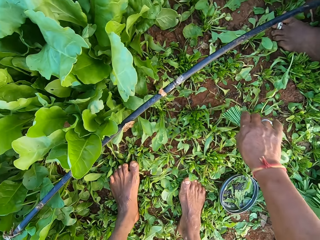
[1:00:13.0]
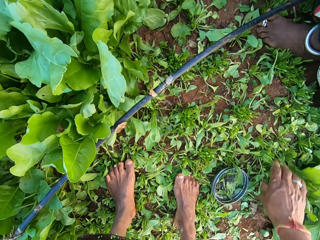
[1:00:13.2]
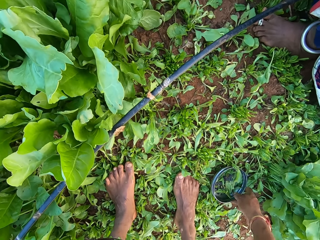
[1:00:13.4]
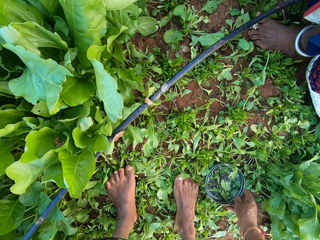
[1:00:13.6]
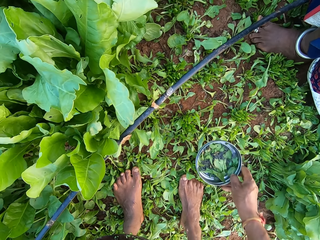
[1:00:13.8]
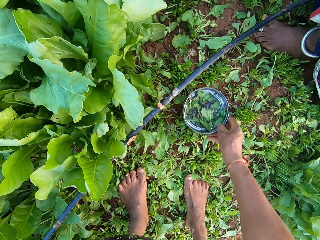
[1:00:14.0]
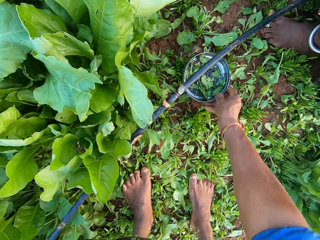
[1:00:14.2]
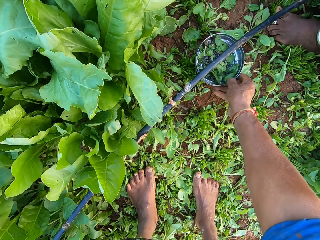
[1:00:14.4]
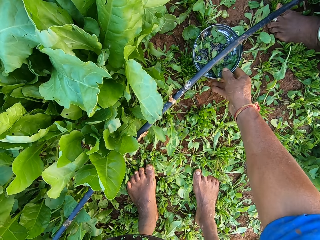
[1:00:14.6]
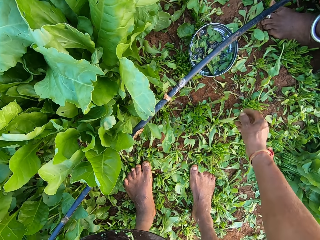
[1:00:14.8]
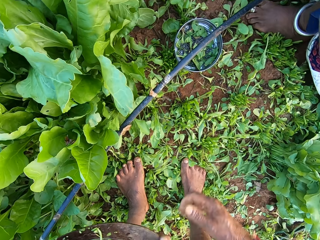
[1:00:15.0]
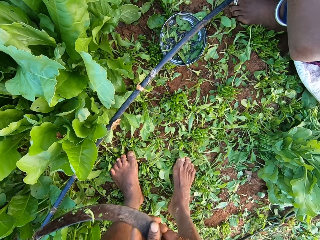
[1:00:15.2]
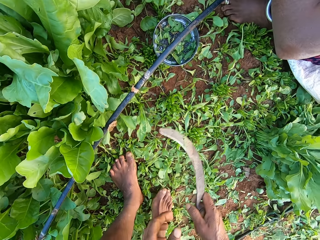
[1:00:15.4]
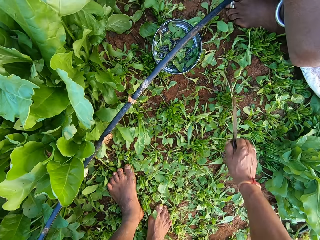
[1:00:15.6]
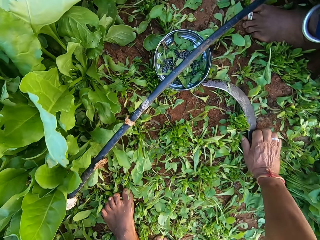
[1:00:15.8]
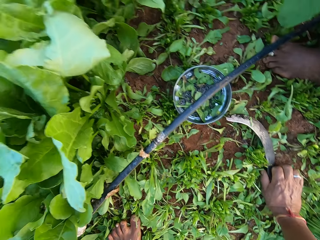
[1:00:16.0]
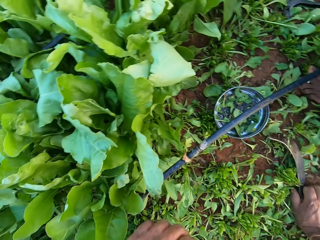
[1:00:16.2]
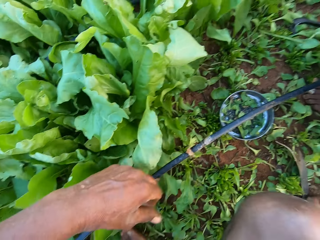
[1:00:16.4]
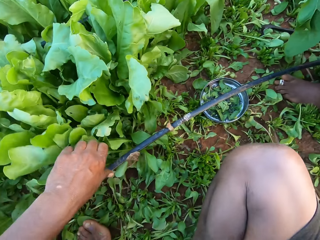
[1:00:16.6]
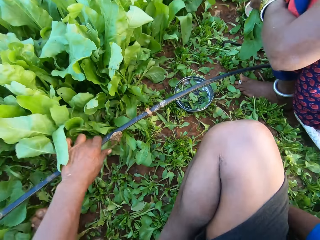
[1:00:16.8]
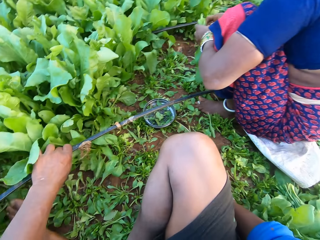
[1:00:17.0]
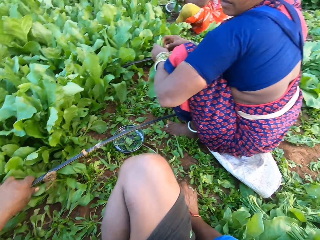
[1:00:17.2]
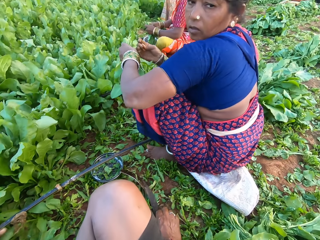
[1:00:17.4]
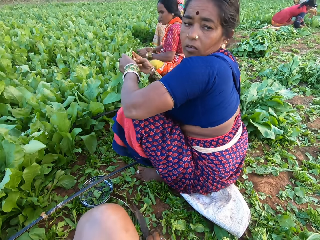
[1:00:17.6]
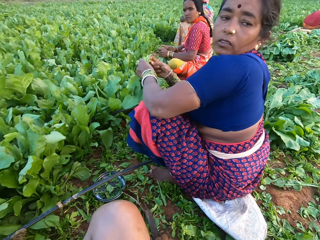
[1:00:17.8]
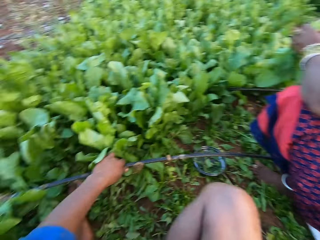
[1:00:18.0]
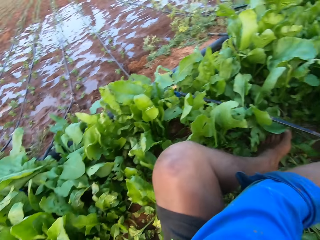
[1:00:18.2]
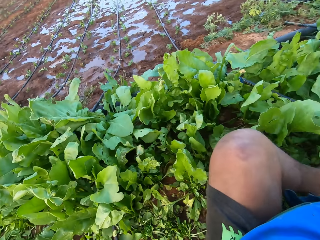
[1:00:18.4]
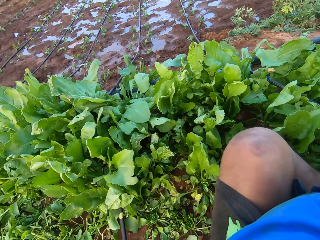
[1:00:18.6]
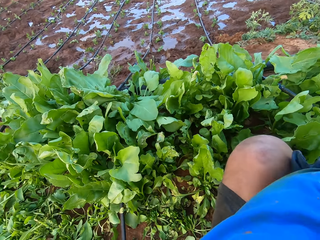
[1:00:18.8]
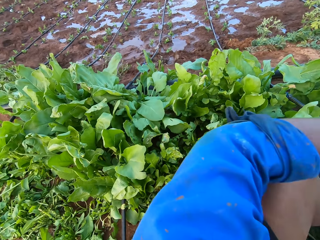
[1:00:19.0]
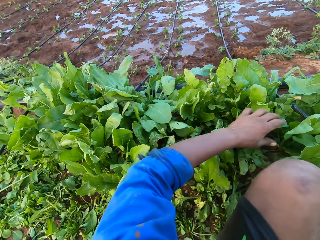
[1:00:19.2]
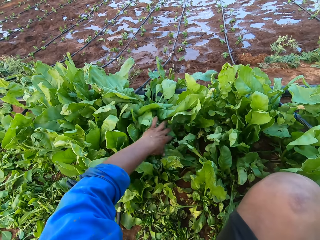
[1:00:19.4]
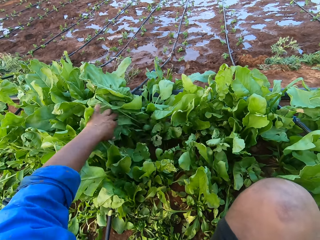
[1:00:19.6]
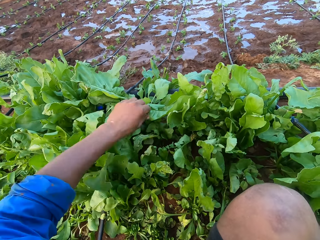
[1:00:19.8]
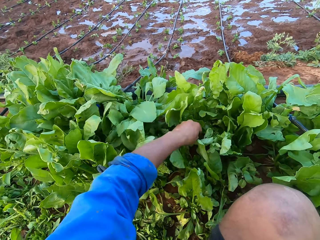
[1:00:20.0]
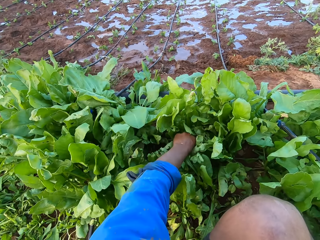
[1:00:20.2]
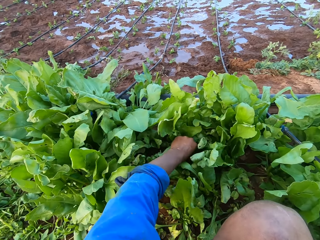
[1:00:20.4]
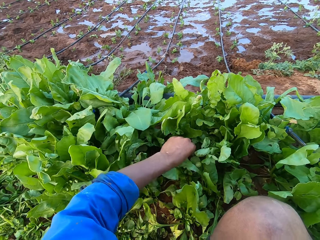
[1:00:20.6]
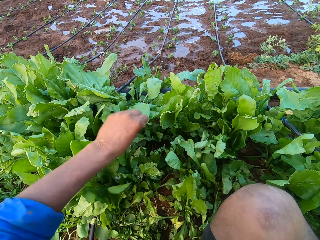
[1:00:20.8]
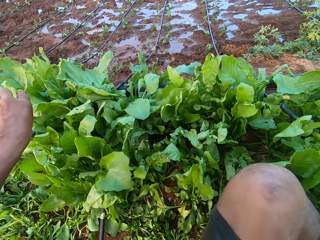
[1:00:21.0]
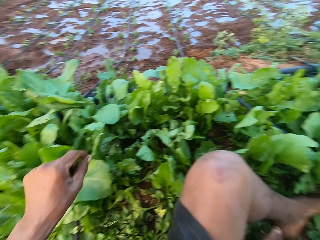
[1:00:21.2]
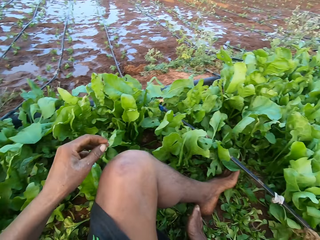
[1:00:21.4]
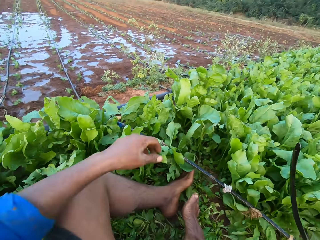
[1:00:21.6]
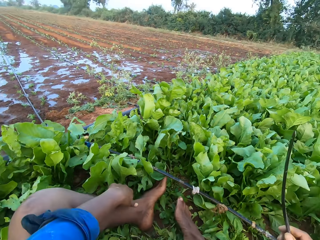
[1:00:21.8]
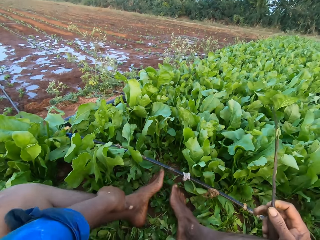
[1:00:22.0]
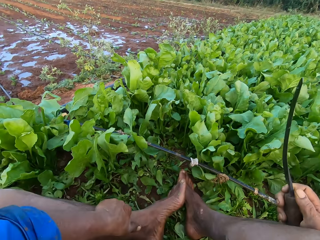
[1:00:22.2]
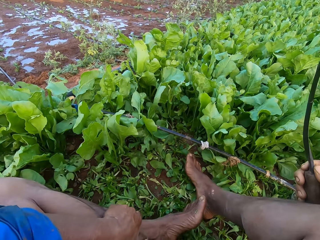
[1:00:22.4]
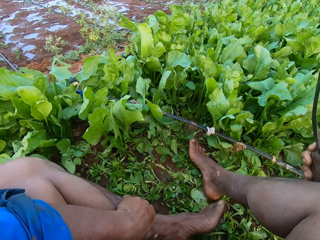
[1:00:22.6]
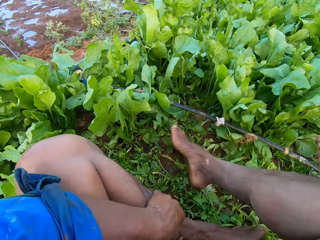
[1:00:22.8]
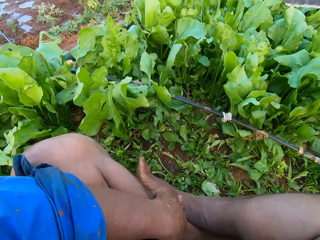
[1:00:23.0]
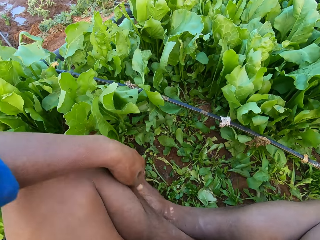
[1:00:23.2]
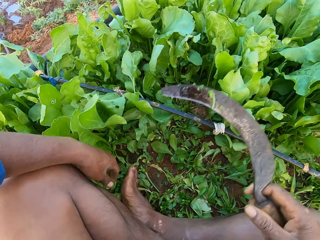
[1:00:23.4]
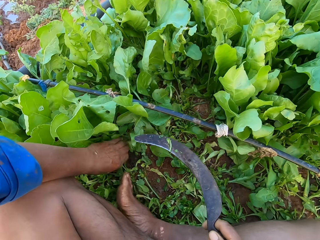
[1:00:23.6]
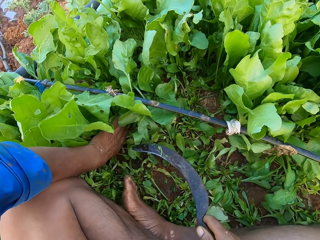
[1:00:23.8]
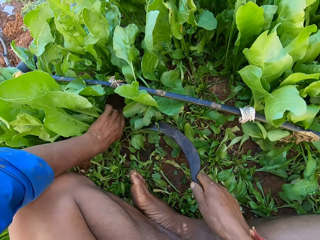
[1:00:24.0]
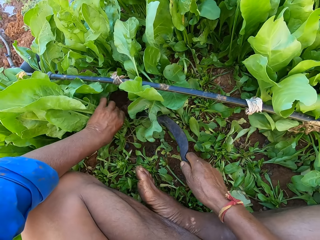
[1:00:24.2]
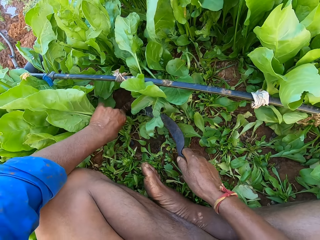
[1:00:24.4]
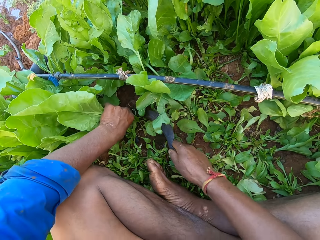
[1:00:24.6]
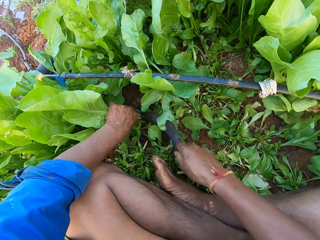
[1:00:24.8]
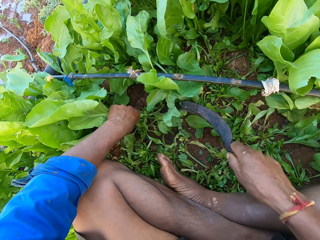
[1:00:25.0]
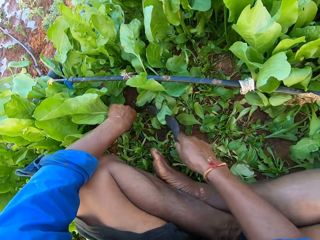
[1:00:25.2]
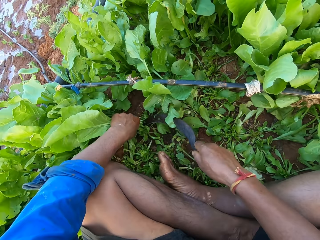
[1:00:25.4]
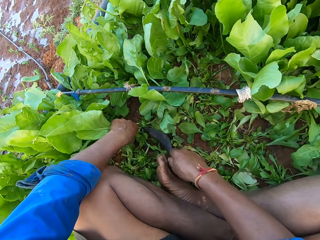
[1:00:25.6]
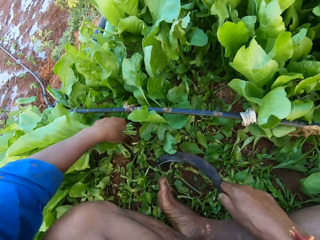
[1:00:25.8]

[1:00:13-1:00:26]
The camera wearer picks a bundle of spinach plant with his right hand. He drops the bundle of spinach plant on the ground with his right hand. He picks the metal plate from the ground with his right hand. He drops the metal plate on the ground with his right hand. He passes the sickle from his left hand to his right hand. He drops the sickle on the ground with his right hand. He sits on the floor. He holds a black pipe on the ground with his left hand. He looks around. He touches the spinach plant on the ground with his left hand. He picks a spinach leaf from the ground with his left hand. He throws the spinach leaf to the ground with his left hand. He looks around. He folds his left leg on the ground with his left hand. He folds his right leg. He holds the spinach plants on the ground with his left hand. He cuts the spinach plants from the ground with the sickle in his right hand.

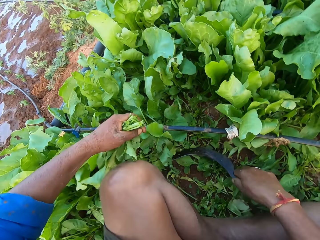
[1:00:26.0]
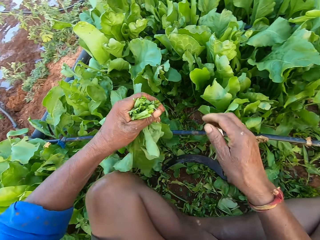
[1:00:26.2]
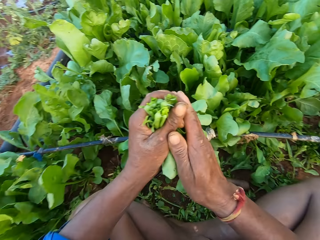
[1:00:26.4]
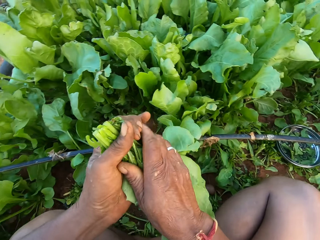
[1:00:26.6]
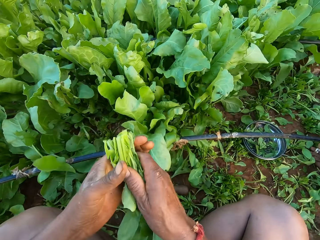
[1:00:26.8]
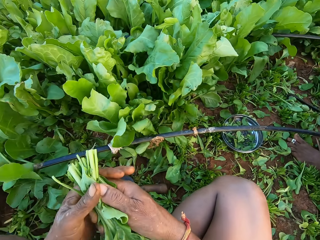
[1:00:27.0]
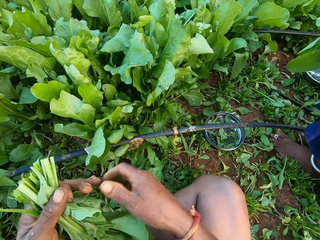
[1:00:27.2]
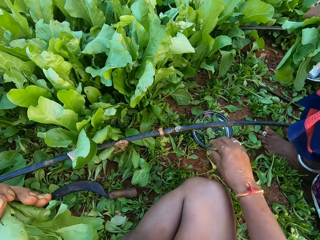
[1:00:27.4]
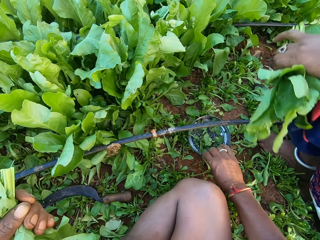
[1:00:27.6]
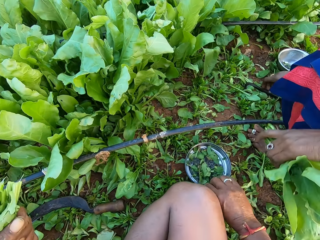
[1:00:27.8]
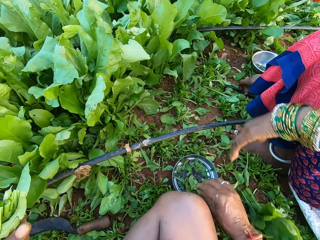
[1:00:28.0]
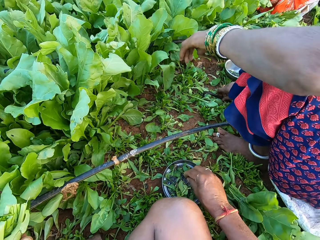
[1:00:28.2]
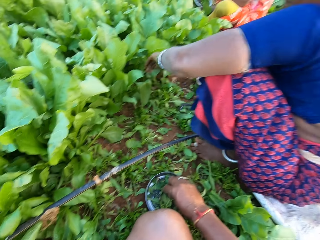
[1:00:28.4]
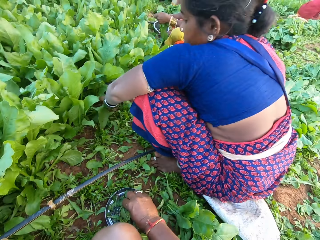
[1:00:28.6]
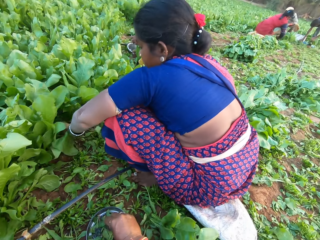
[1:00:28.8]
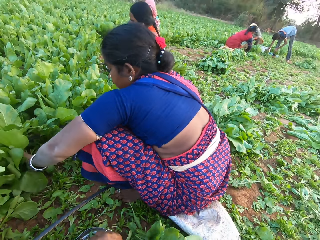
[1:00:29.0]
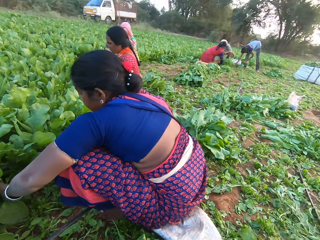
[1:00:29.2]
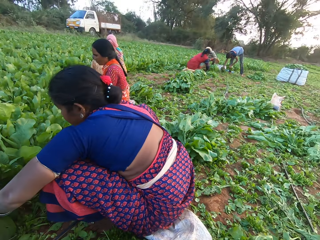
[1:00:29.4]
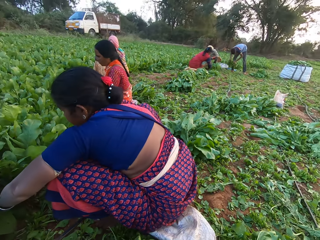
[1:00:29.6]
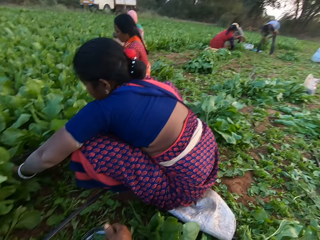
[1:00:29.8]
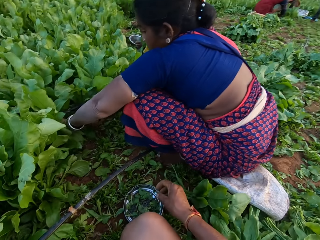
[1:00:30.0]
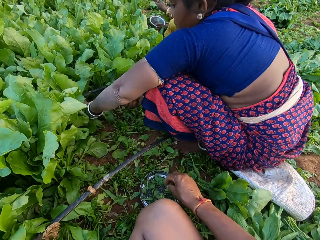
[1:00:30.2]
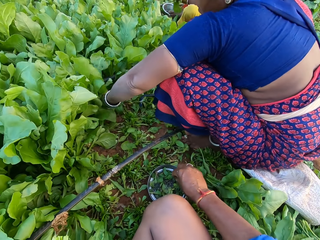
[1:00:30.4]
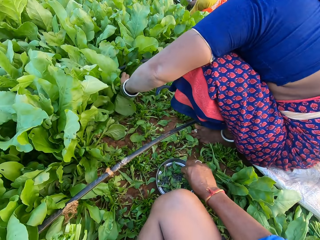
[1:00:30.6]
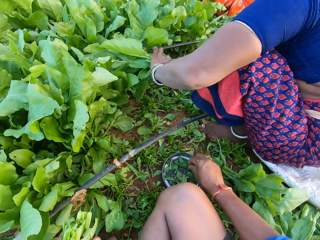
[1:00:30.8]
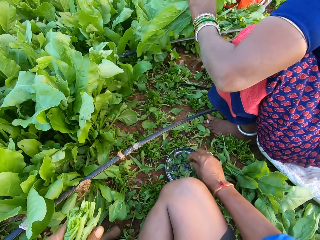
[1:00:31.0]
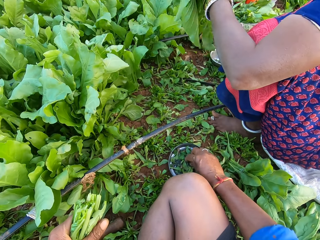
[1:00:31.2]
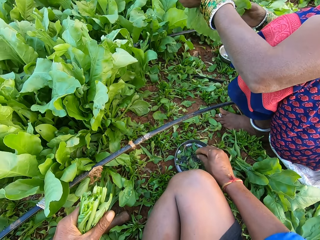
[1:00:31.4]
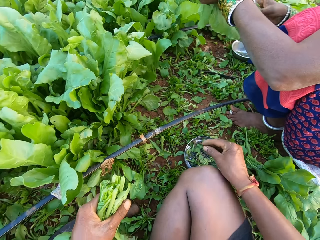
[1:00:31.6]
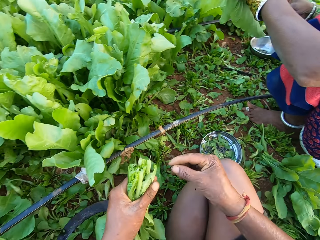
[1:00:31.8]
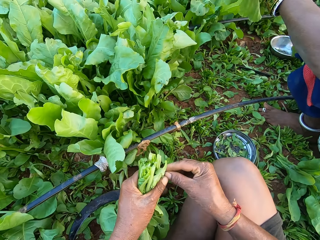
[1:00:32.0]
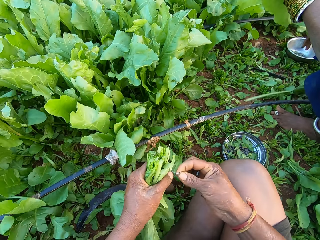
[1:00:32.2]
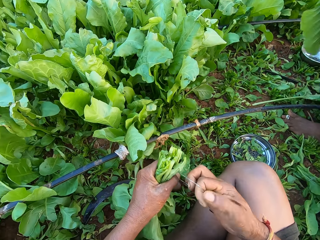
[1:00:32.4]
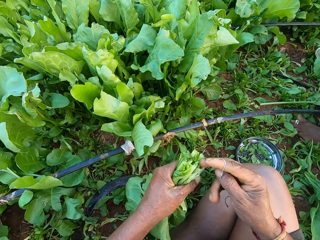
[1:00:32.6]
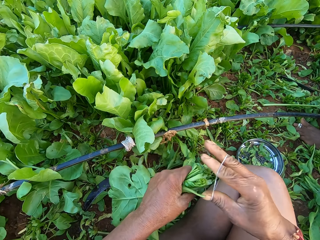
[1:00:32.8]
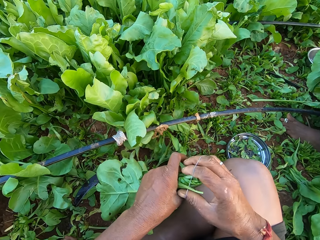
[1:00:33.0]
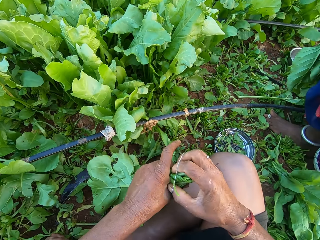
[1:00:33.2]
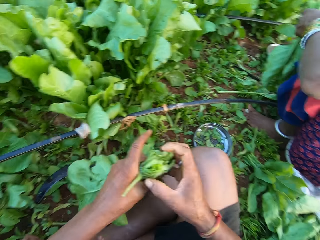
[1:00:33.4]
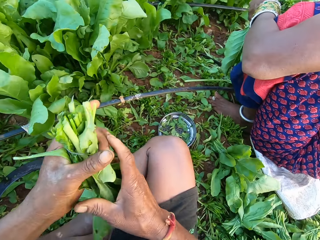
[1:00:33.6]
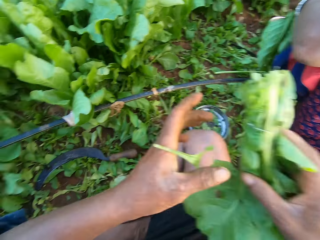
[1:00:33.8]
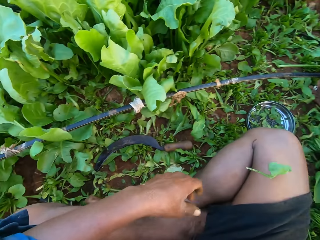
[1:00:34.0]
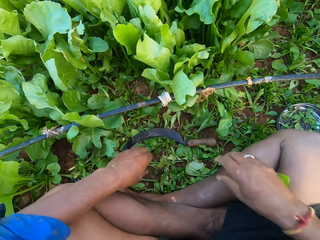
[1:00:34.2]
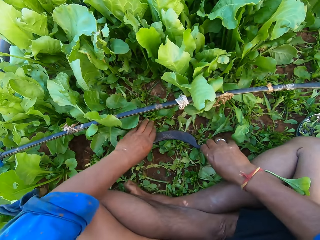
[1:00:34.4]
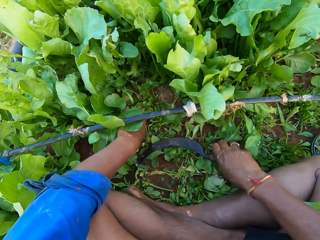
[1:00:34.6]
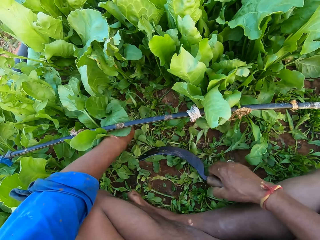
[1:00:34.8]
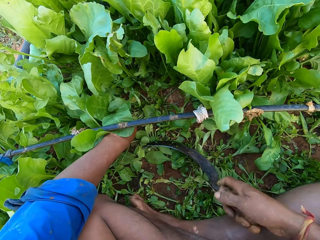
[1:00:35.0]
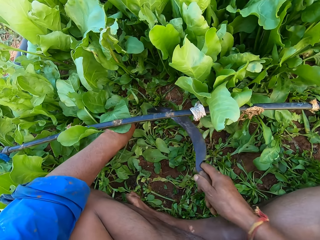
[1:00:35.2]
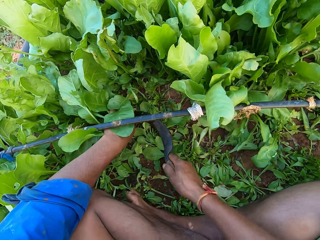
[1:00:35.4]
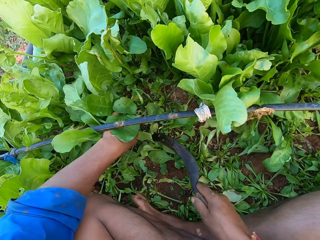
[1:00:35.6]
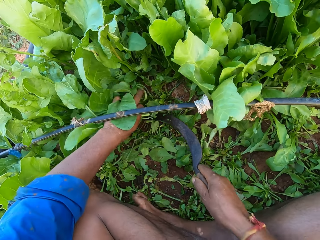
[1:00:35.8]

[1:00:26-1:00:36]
The camera wearer drops the sickle on the ground with his right hand. He tucks the spinach leaves with his hands. The woman tucks the spinach plants with her hands. The camera wearer moves the metal plate on the ground with his right hand. The woman drops the bundle of spinach plant on the ground with her left hand. The camera wearer picks a rubber band from the metal plate on the ground with his right hand. The woman holds the spinach plants on the ground with her left hand. The man picks a bundle of spinach plant from the ground with his right hand. He holds the bundle of spinach plant with his hands. The camera wearer touches a rubber band in the metal plate with his right hand. He picks a rubber band from the metal plate with his right hand. He holds the rubber band with his hands, stretches the rubber band with his hands and wraps the rubber band around his right hand. He binds the spinach plants in his left hand with the rubber band around his right hand. He passes the bundle of spinach plant from his left hand to his right hand. He puts the vegetables aside. He holds the spinach plants on the ground with his left hand. He picks the sickle from the ground with his right hand. He cuts the spinach plants from the ground with the sickle in his right hand.
